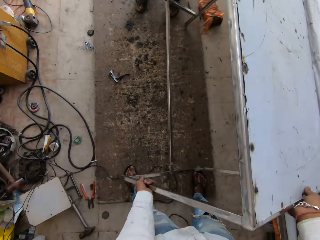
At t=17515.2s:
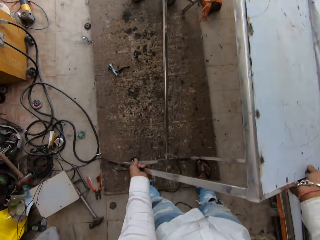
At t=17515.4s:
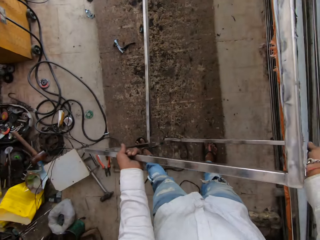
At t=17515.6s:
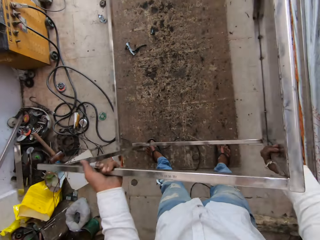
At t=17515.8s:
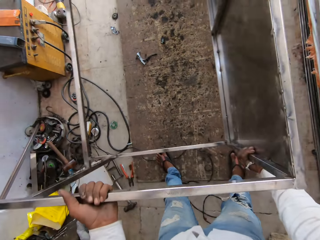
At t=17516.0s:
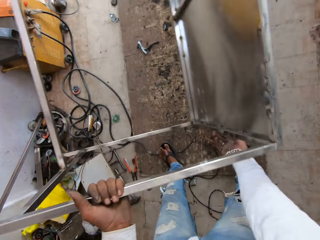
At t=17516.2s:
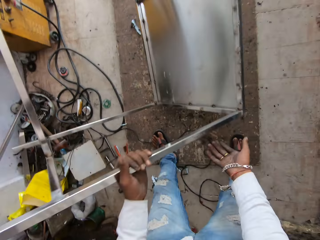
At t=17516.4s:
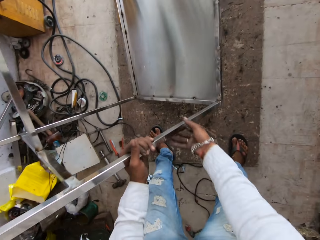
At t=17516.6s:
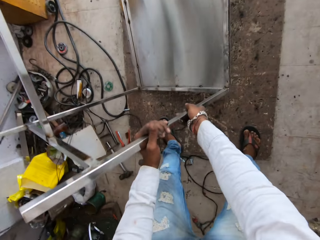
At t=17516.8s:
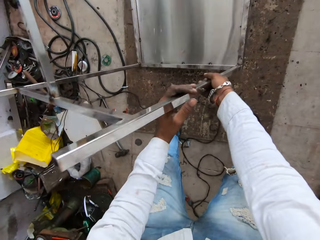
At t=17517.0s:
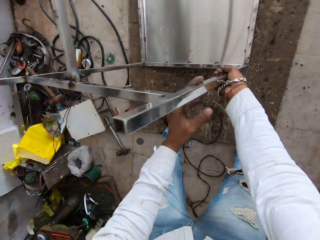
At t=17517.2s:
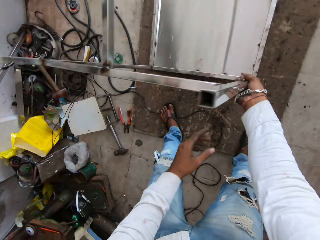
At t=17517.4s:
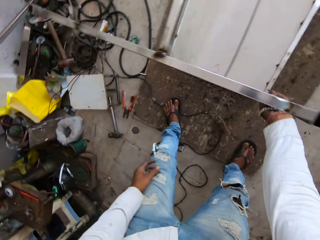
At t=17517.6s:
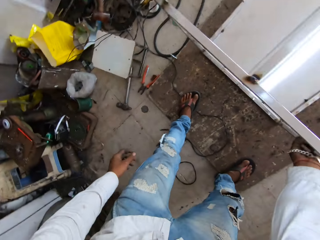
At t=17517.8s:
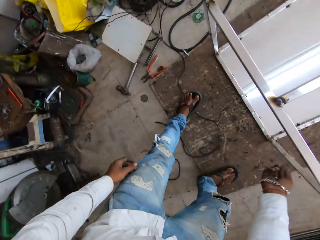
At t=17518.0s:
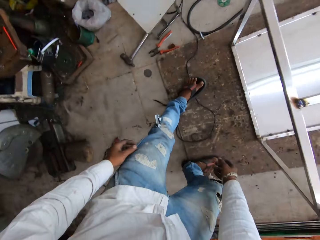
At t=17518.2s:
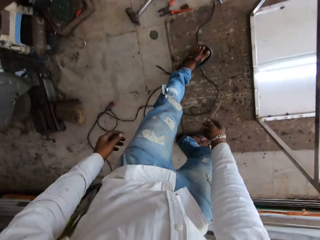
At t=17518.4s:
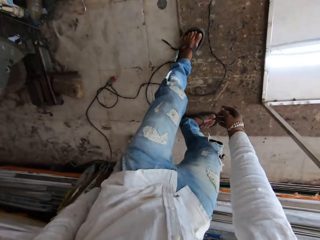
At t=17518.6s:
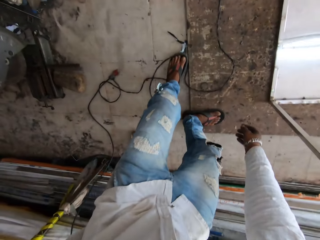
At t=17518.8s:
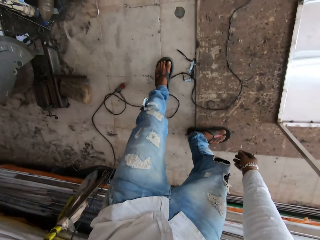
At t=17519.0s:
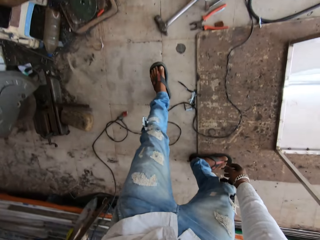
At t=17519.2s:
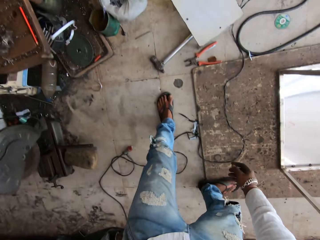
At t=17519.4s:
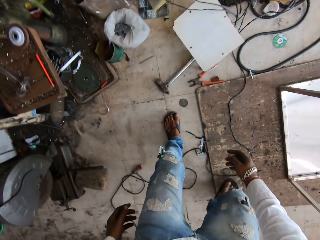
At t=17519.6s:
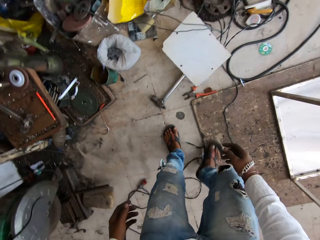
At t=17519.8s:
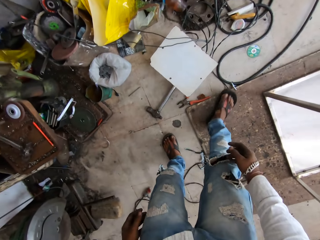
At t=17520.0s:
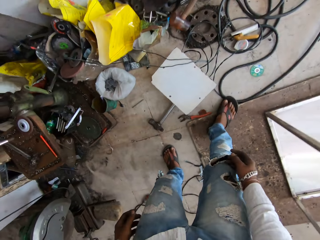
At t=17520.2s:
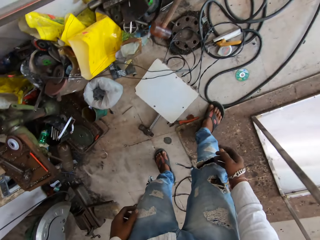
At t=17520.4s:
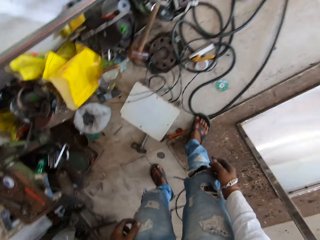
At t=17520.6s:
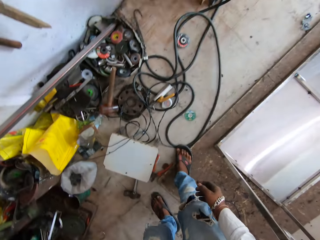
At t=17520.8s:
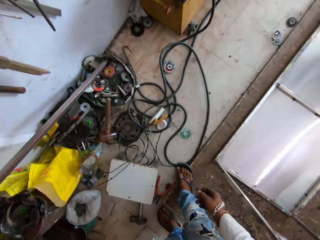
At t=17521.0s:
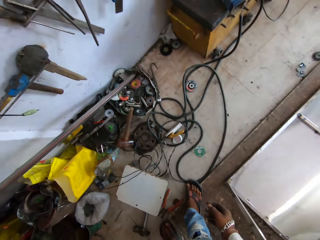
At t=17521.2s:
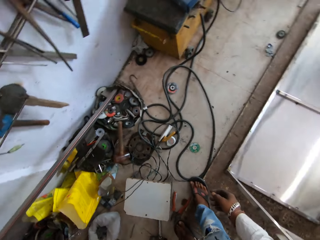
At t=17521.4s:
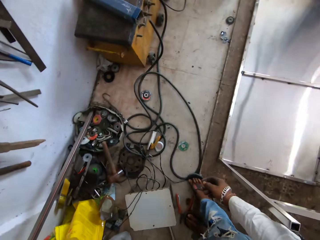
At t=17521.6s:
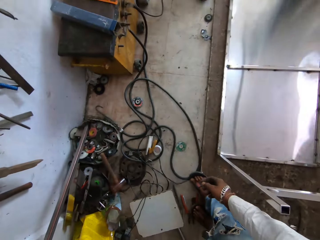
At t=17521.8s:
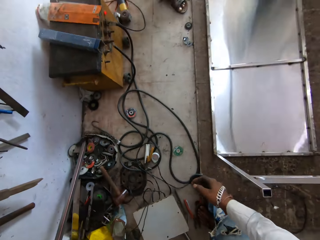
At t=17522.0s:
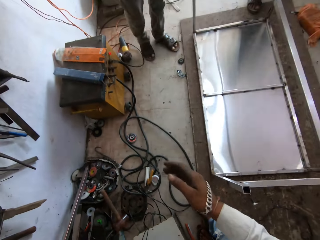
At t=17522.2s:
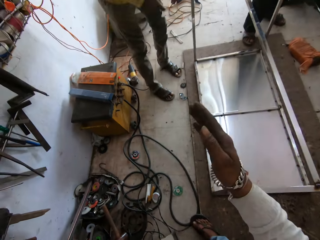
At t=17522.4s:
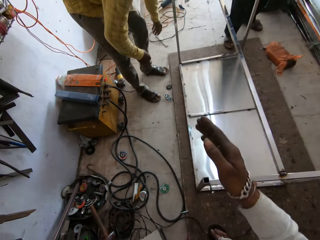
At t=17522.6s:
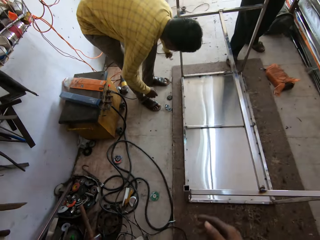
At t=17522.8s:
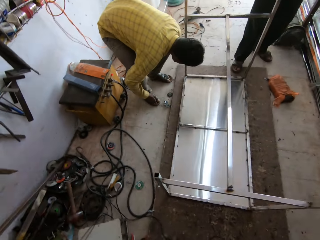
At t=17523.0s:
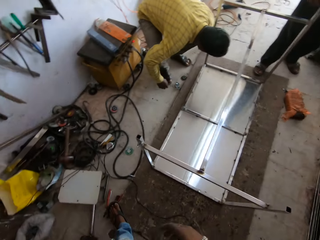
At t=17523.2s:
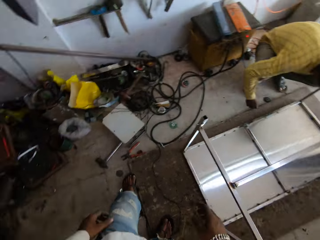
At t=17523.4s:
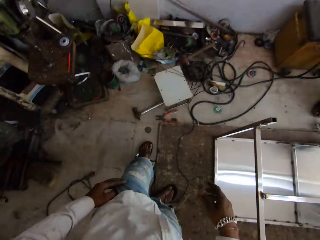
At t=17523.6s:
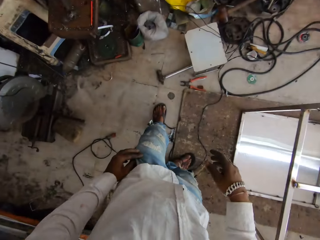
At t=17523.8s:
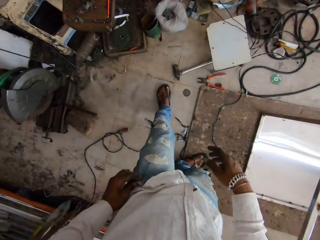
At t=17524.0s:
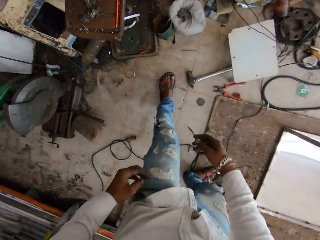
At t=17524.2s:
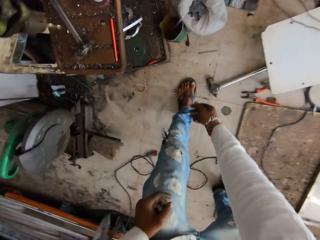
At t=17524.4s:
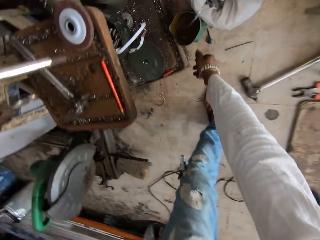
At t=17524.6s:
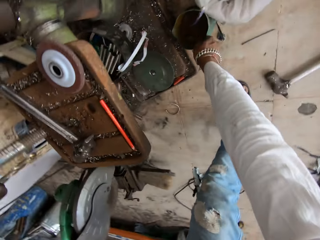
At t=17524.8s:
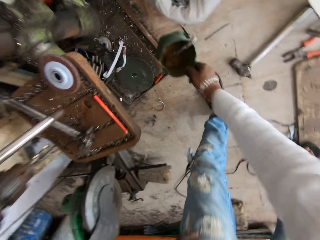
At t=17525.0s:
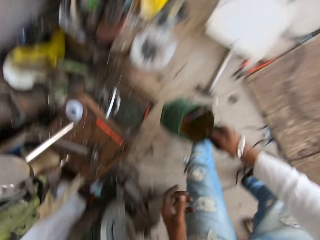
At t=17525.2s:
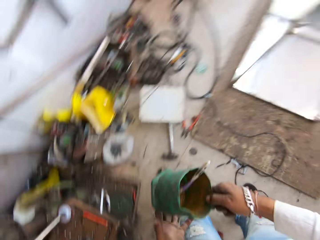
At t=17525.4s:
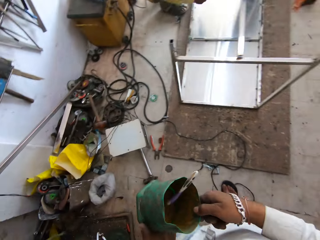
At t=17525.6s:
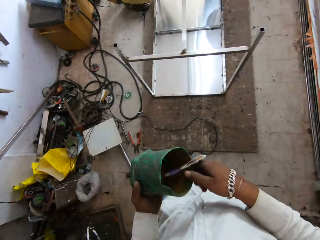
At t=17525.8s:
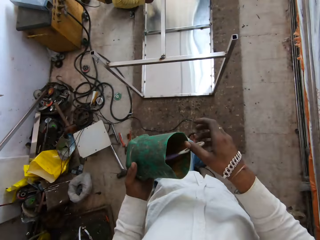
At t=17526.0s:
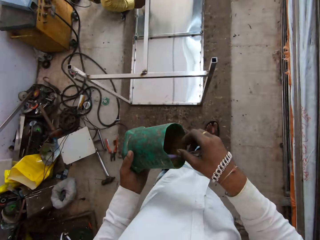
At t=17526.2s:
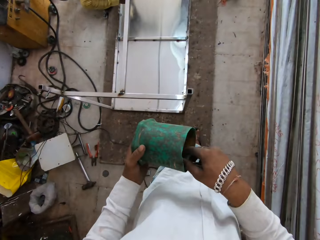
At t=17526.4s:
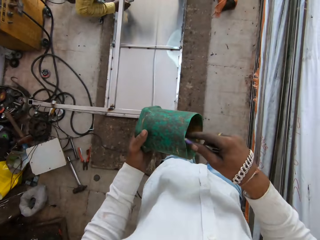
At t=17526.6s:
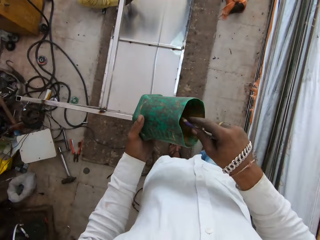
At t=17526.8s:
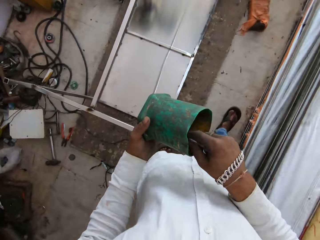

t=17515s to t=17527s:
The camera wearer turns the table with a man. They converse with the man. They pick up a container with grease oil from the floor.

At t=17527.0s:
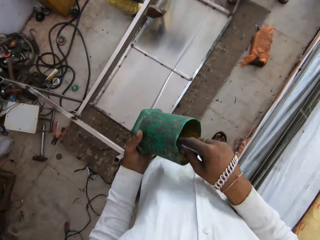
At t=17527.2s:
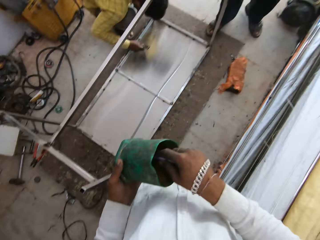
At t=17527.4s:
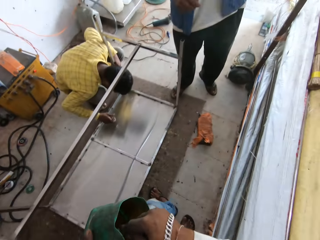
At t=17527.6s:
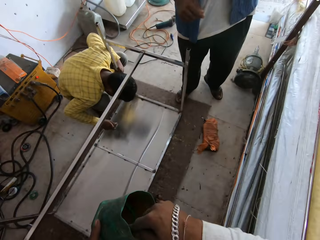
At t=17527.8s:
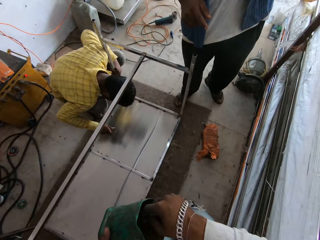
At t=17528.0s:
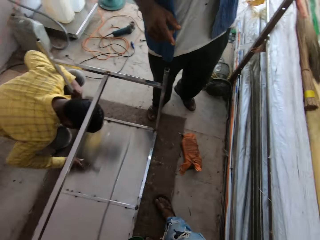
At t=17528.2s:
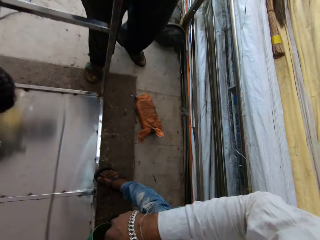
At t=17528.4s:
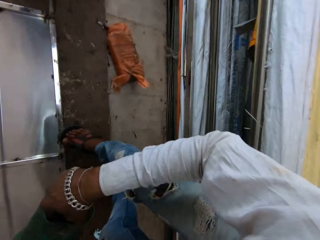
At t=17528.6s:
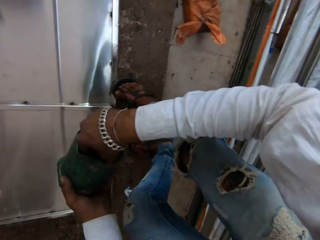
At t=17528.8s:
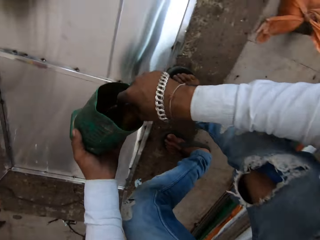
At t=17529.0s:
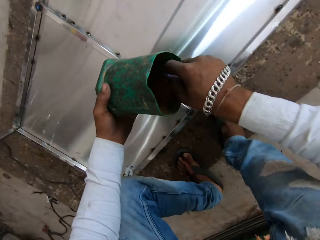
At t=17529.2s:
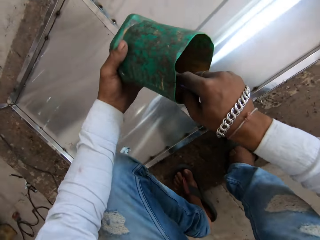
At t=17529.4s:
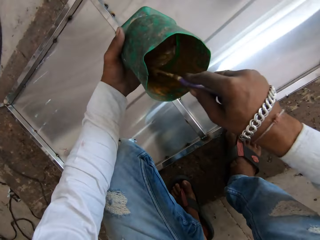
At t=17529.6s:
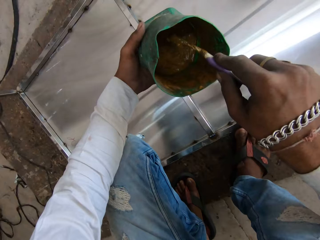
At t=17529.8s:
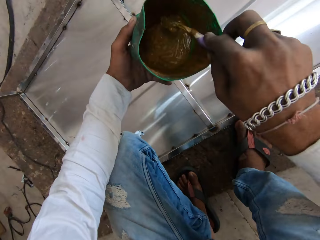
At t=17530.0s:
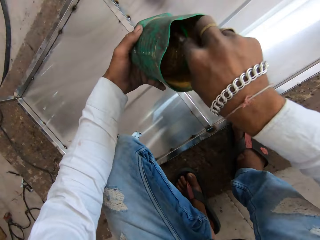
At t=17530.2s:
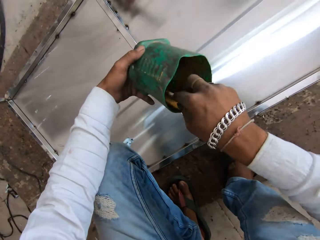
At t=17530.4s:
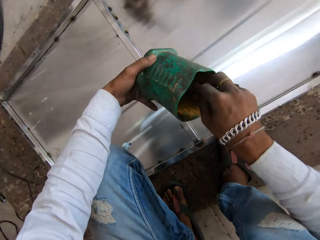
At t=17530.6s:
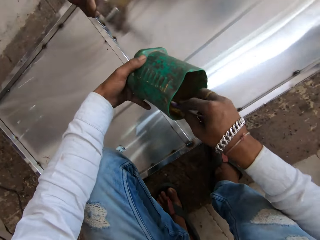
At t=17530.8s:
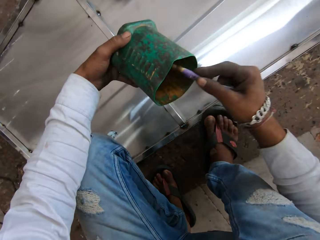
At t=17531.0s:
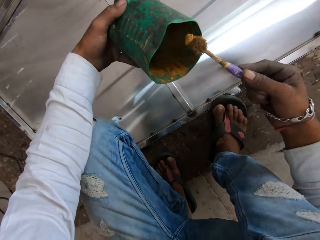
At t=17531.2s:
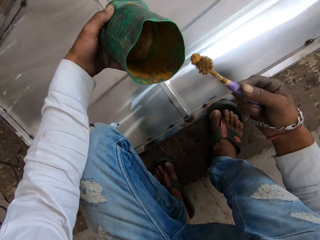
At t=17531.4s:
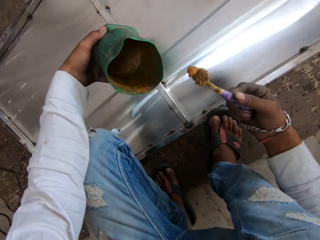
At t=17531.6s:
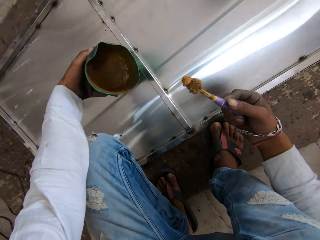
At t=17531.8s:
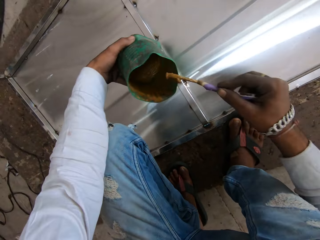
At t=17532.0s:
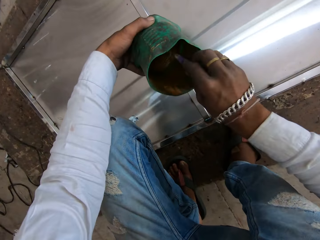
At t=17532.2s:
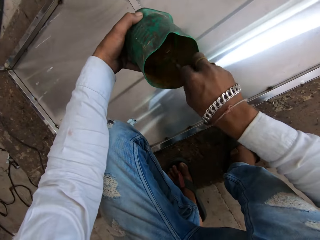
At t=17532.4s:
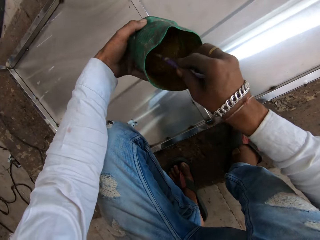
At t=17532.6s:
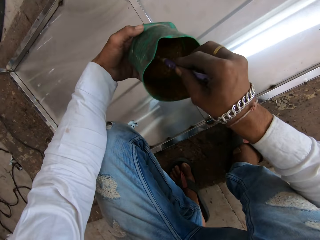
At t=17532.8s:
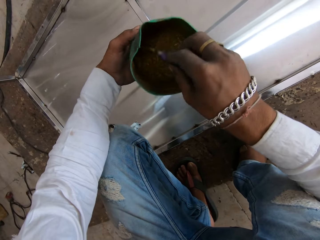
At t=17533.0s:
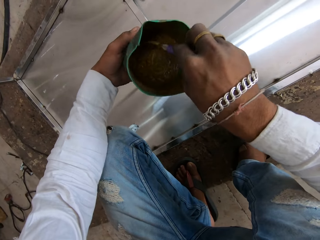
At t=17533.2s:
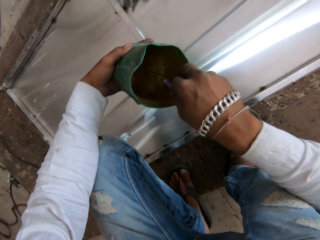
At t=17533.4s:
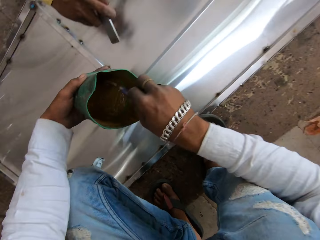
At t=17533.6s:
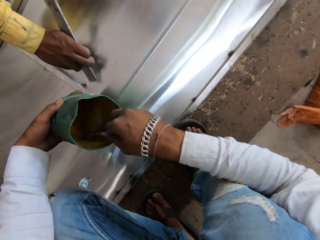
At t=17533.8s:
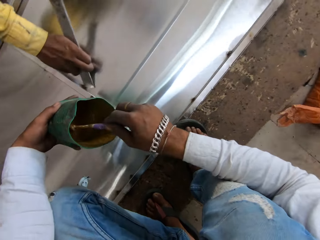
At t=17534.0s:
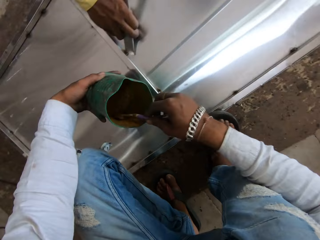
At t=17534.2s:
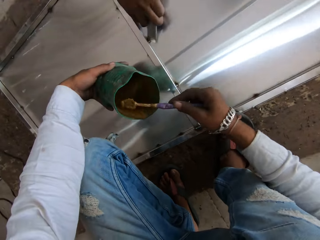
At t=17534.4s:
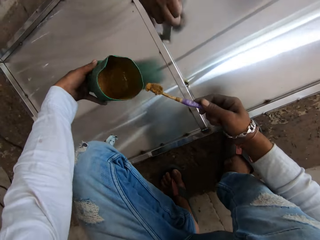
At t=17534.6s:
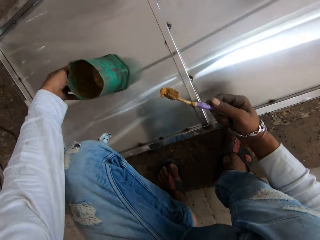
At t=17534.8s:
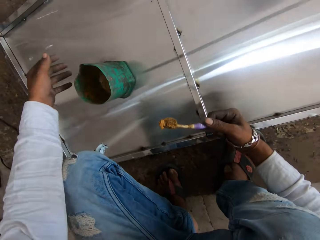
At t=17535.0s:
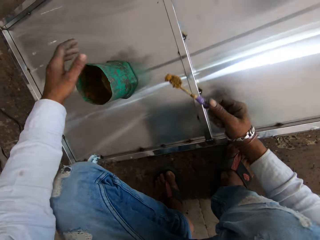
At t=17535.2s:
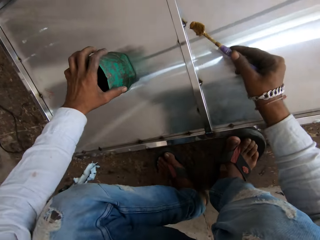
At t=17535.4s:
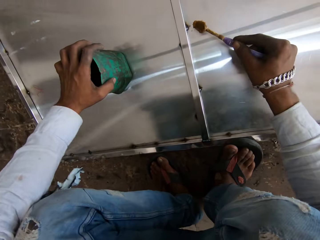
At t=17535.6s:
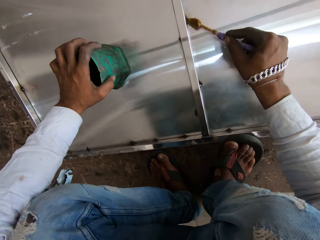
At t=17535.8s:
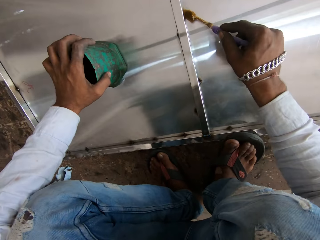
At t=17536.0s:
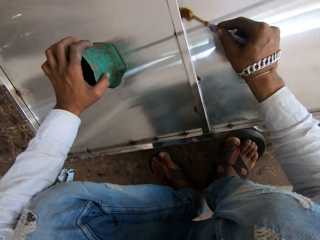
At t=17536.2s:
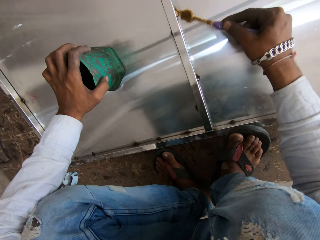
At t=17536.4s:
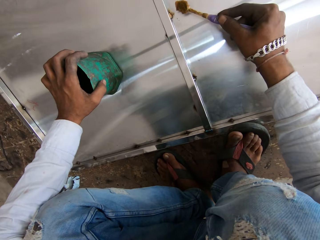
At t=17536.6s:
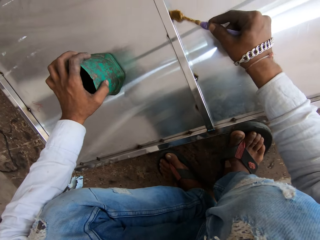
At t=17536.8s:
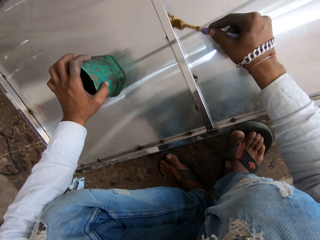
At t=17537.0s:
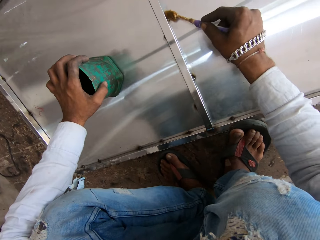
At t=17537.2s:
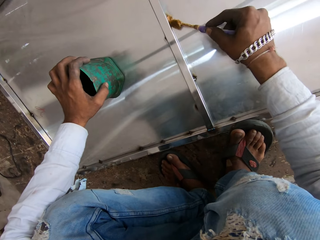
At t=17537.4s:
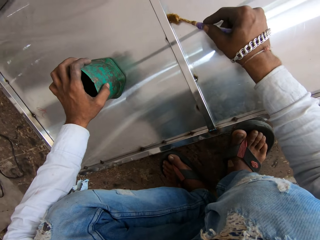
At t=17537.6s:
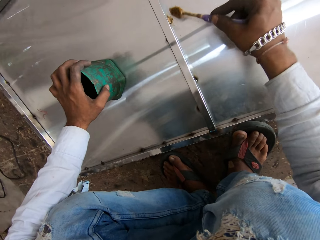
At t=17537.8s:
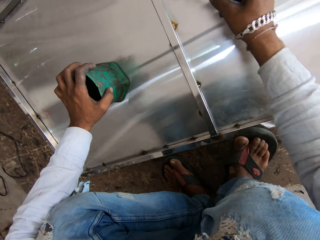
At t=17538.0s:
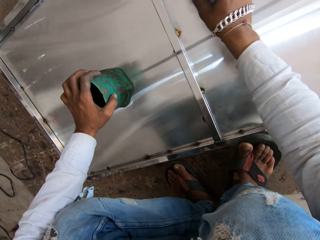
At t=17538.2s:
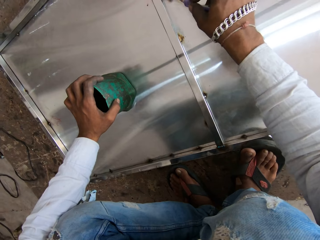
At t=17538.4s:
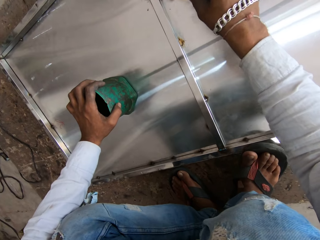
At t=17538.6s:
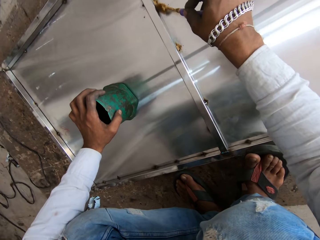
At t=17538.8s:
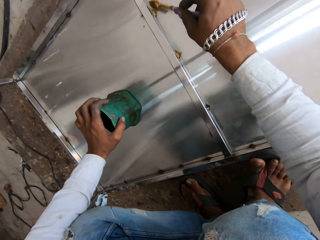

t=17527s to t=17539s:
The camera wearer mixes the grease oil or glue in the container. They squat. They mix the grease oil or glue in the container. The man hits the table. The camera wearer places the container on the table. They apply the grease oil or glue on the table joints.
